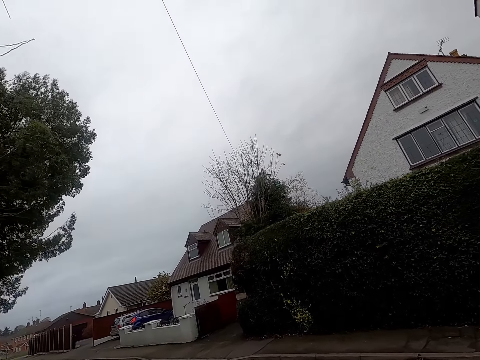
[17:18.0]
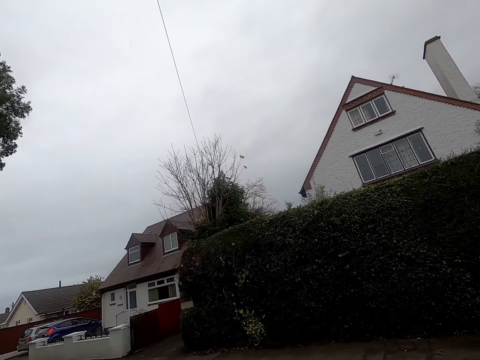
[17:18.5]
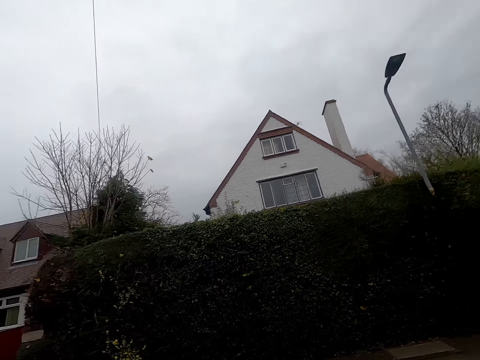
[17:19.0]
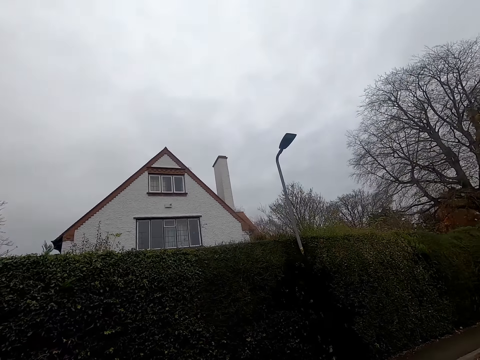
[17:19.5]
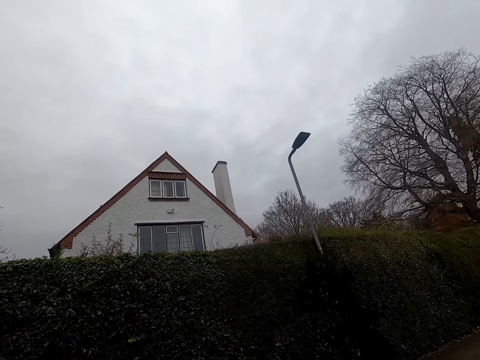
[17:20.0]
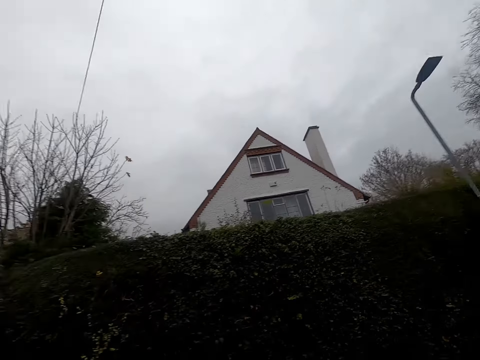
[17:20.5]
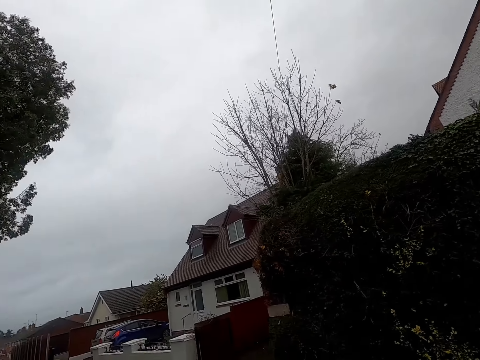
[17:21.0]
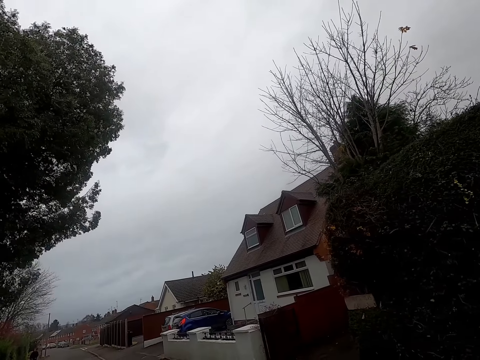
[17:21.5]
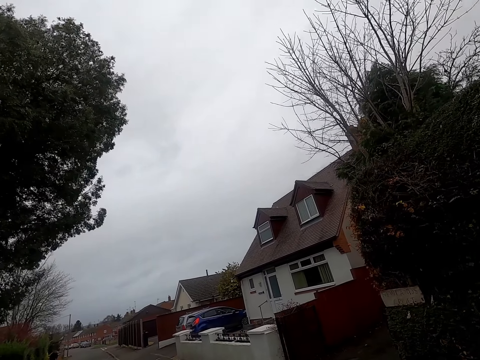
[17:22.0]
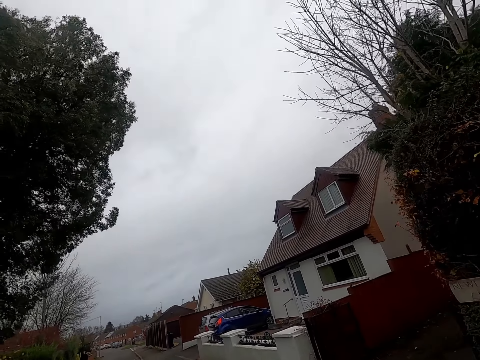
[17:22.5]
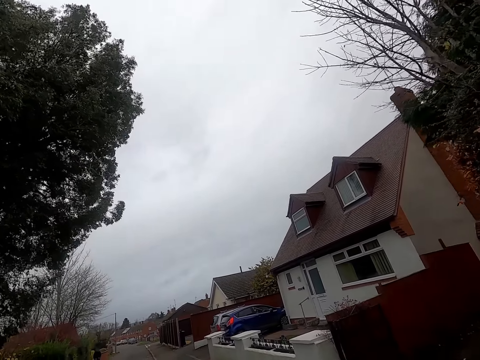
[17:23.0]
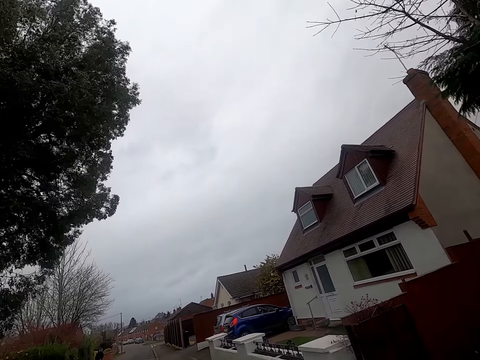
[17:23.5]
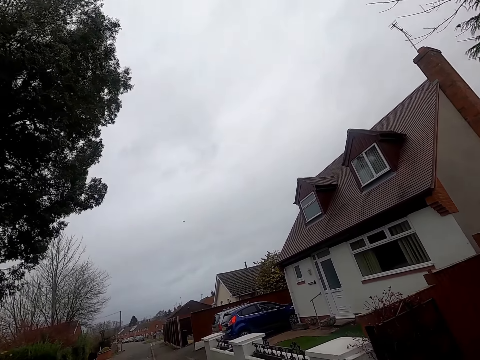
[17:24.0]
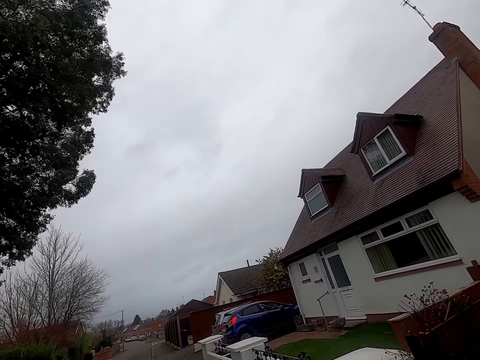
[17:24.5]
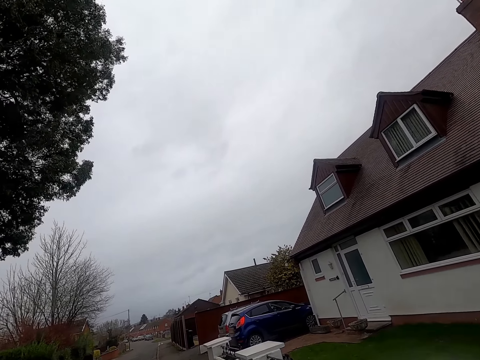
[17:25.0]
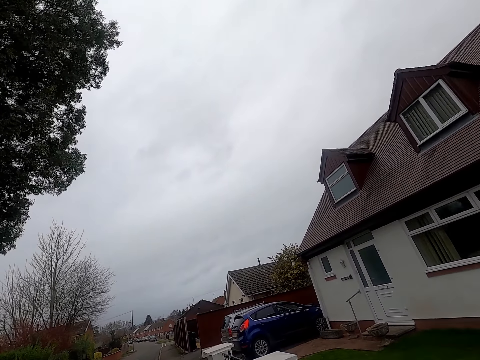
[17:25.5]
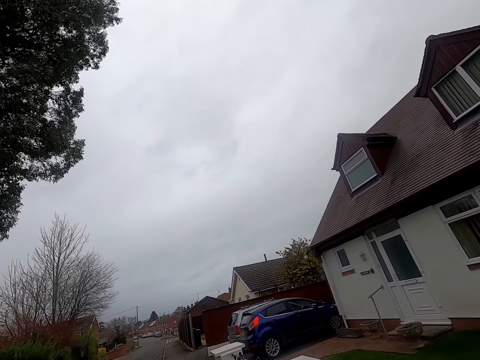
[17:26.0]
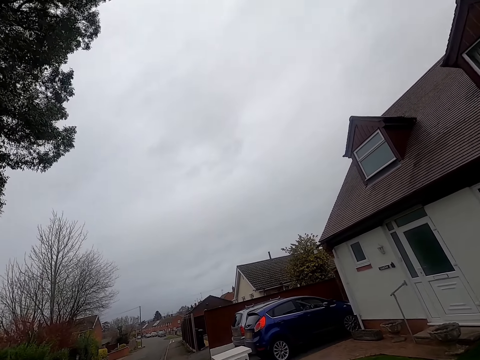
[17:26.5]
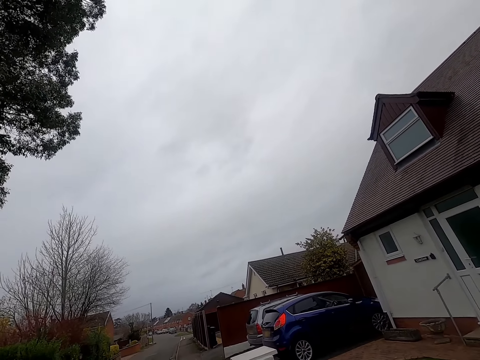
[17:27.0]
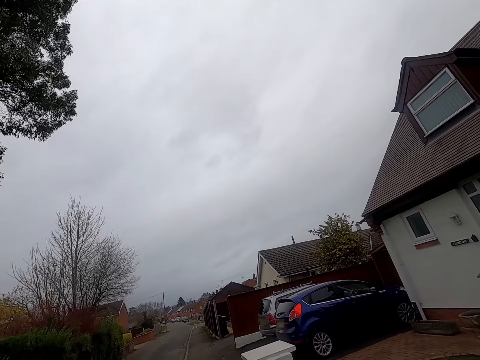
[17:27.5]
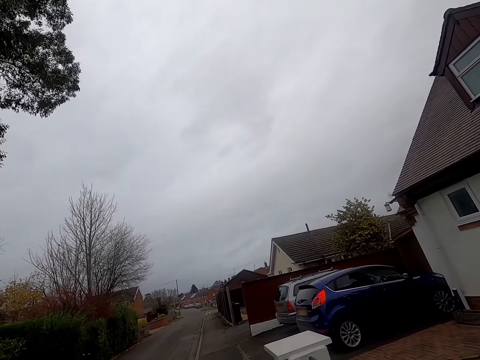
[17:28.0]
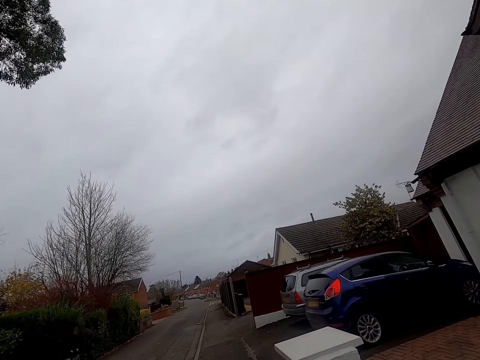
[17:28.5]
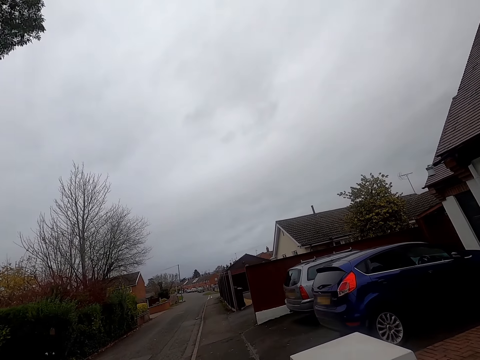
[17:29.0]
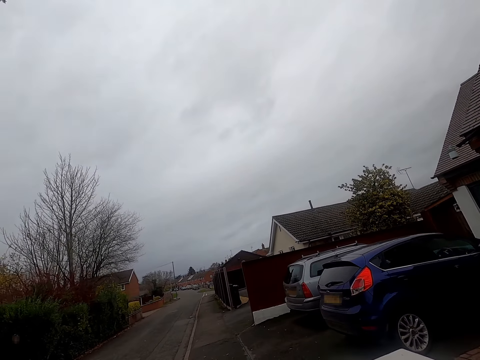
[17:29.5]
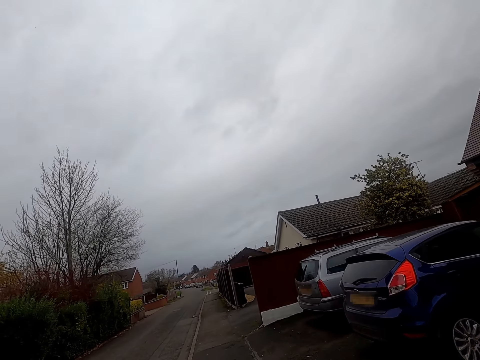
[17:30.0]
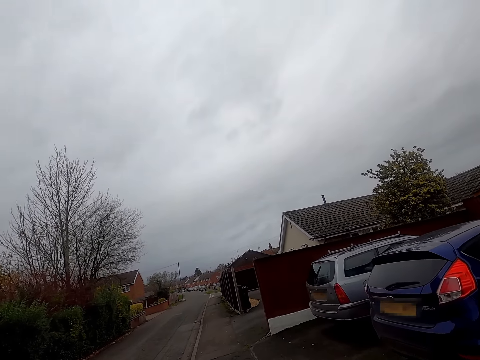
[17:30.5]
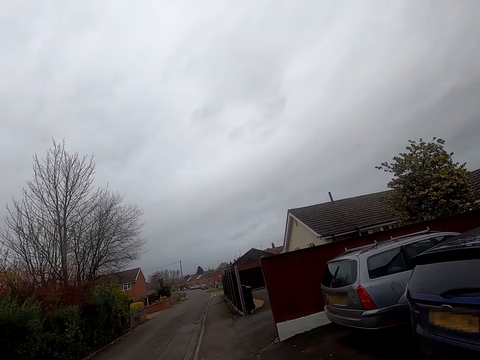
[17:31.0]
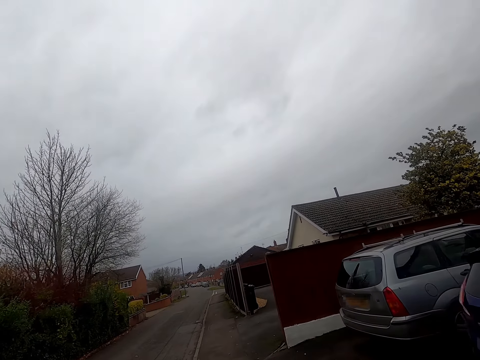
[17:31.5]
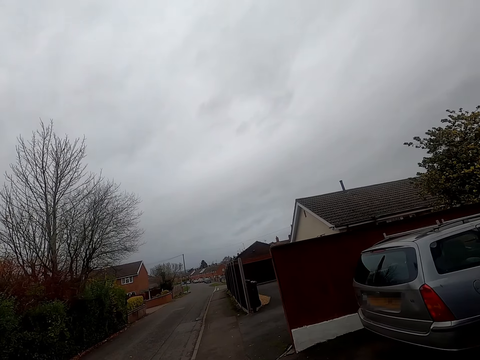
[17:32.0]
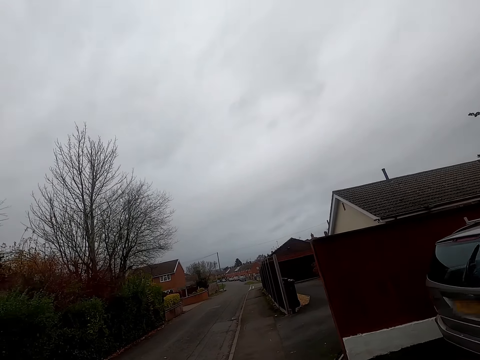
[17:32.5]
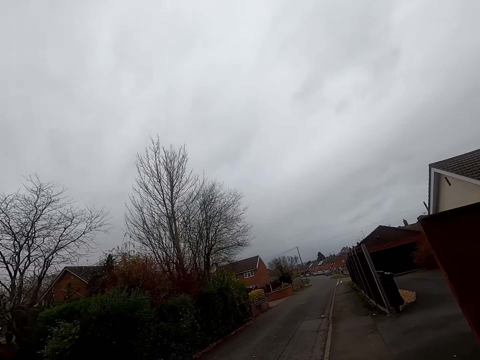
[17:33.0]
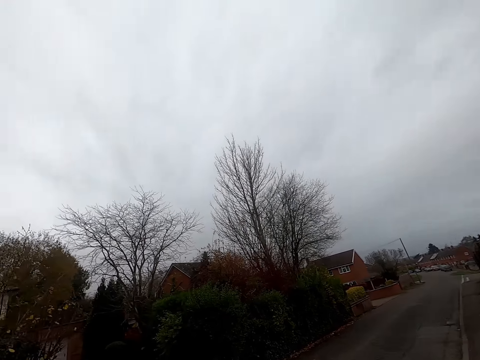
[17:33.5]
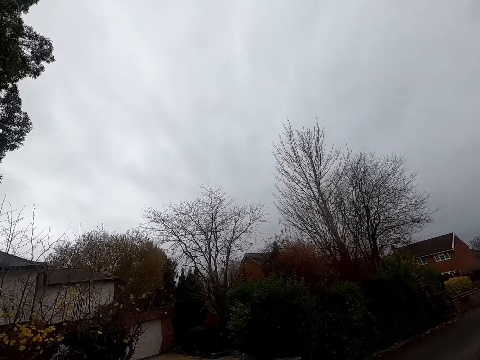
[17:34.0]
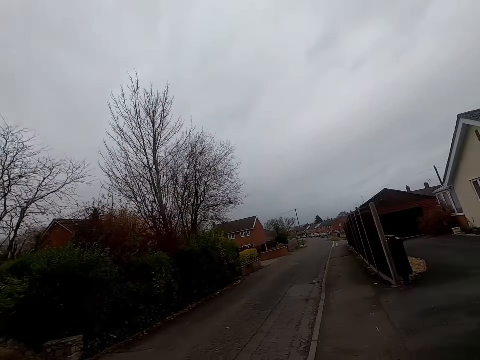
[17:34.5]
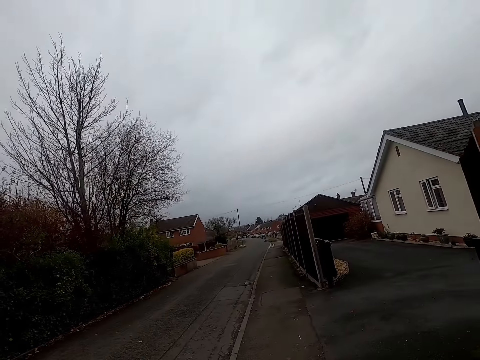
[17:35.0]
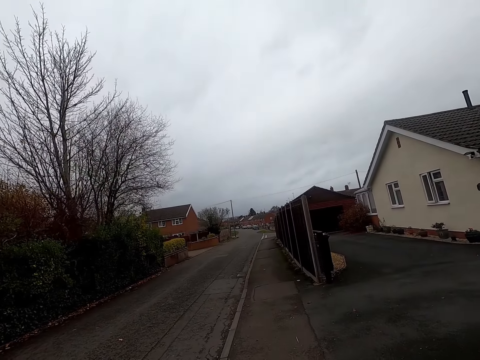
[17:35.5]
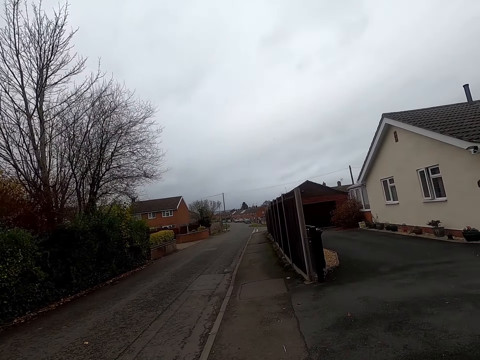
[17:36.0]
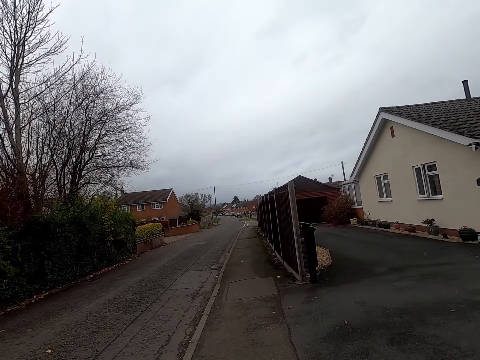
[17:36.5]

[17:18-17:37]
The camera wearer converses with a man. The woman converses with the man. The camera wearer walks along the pathway. Another woman rides a bicycle past the camera wearer. The first woman converses with the other woman.
